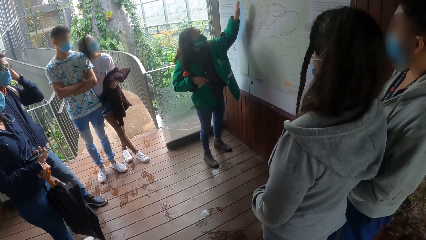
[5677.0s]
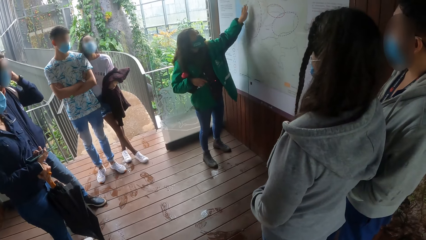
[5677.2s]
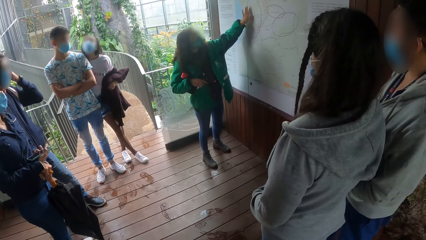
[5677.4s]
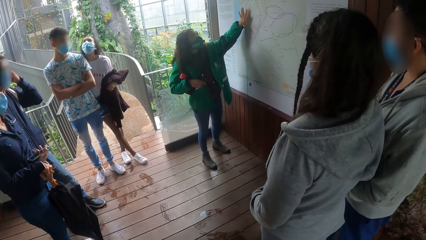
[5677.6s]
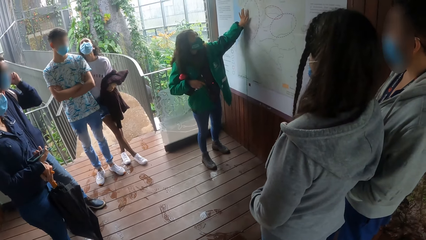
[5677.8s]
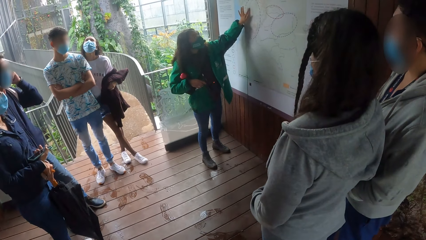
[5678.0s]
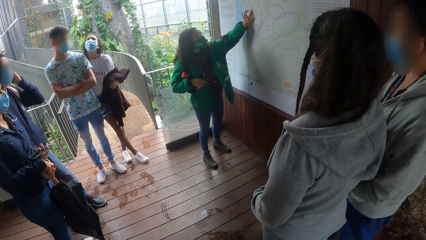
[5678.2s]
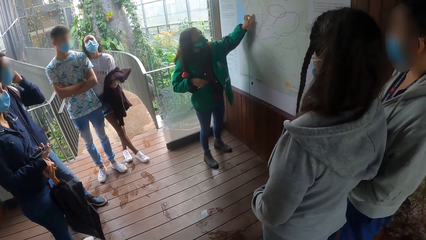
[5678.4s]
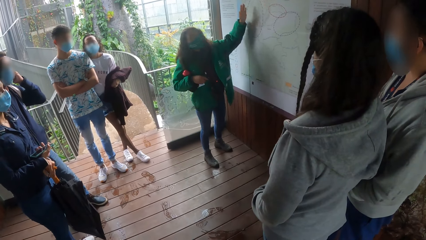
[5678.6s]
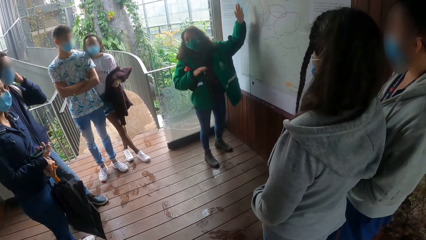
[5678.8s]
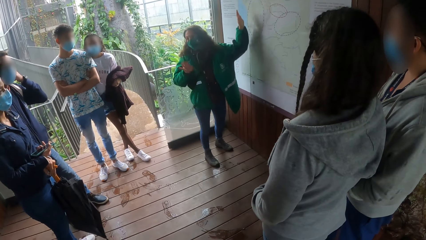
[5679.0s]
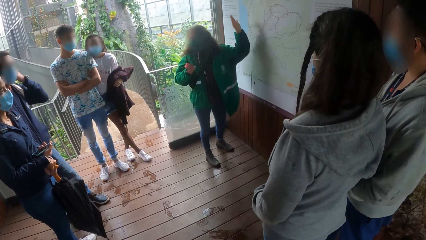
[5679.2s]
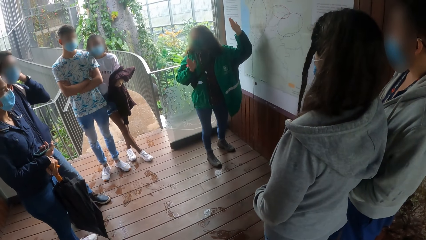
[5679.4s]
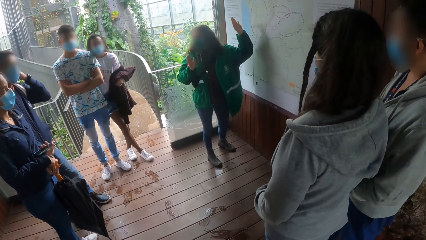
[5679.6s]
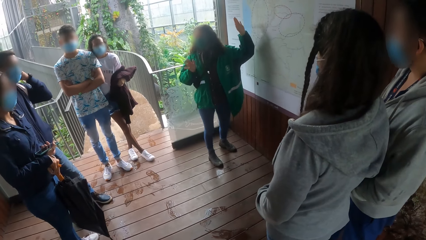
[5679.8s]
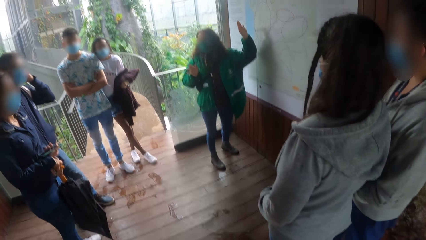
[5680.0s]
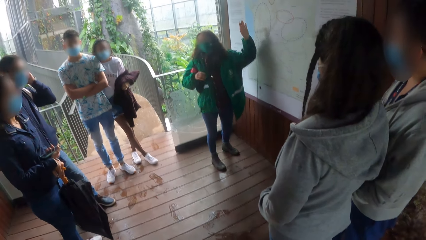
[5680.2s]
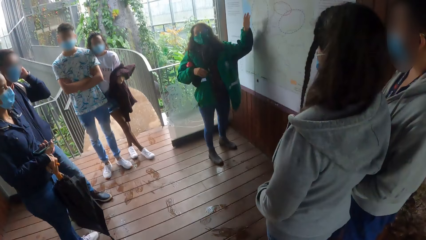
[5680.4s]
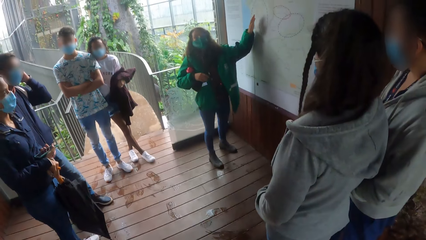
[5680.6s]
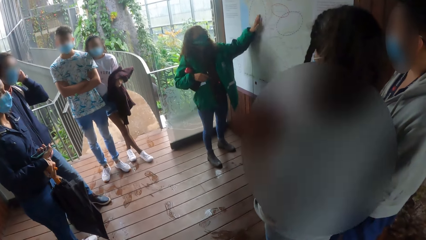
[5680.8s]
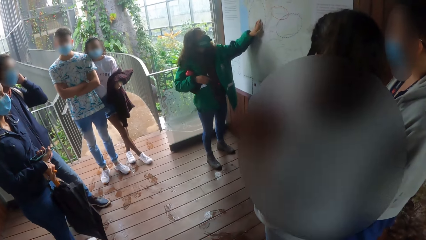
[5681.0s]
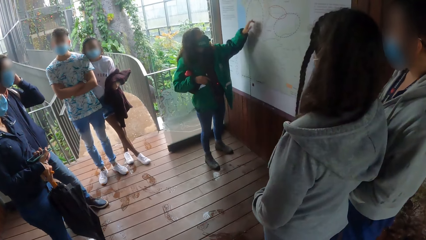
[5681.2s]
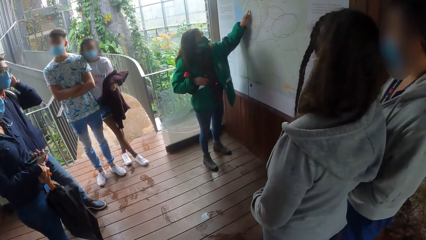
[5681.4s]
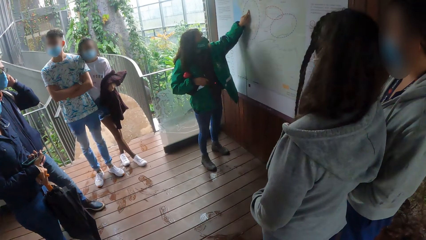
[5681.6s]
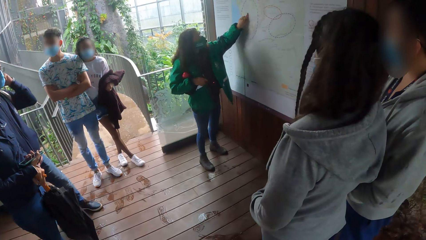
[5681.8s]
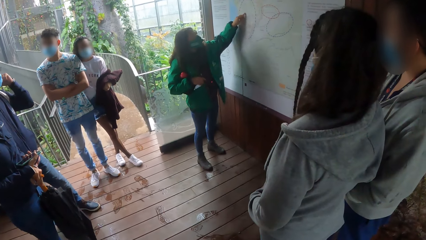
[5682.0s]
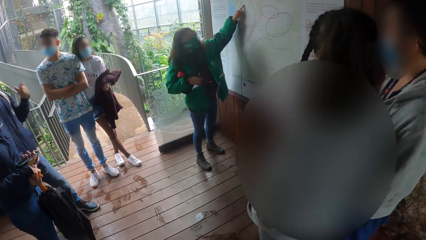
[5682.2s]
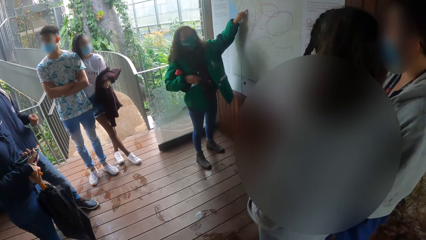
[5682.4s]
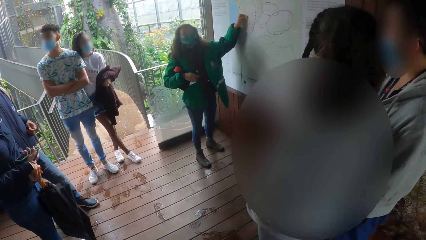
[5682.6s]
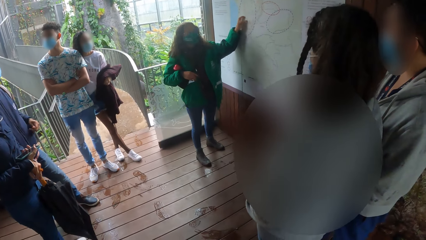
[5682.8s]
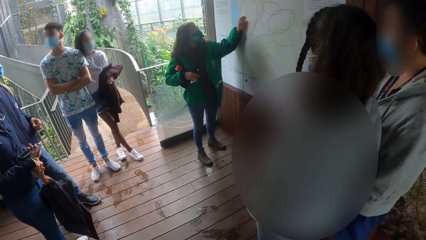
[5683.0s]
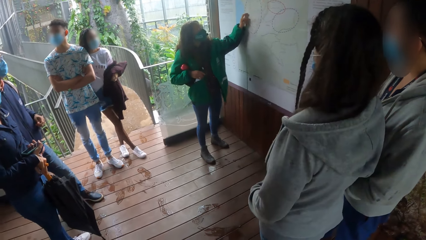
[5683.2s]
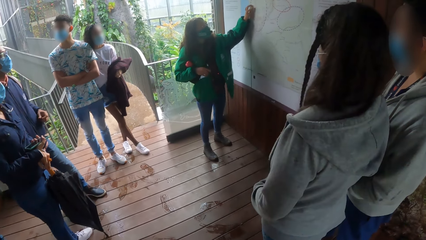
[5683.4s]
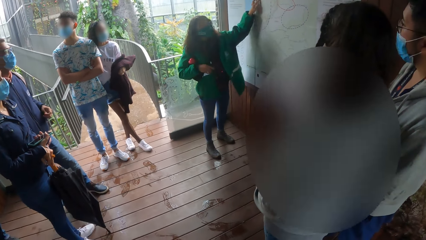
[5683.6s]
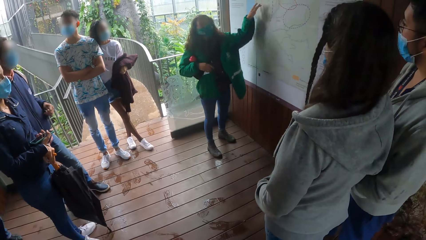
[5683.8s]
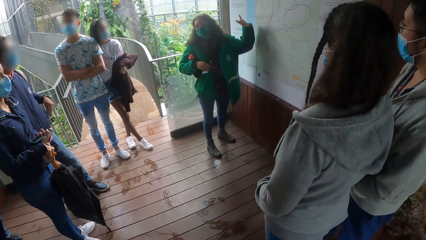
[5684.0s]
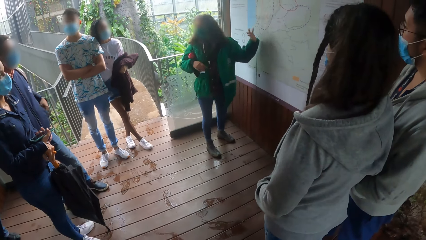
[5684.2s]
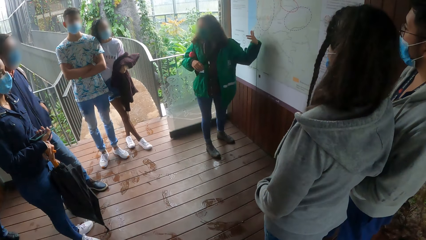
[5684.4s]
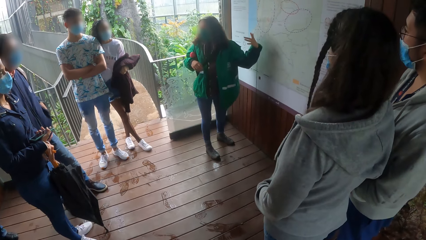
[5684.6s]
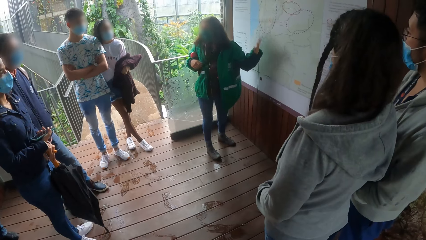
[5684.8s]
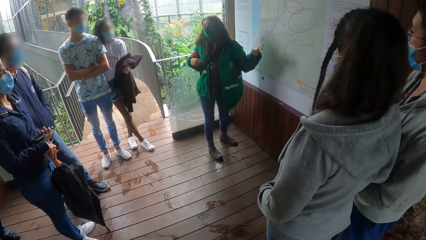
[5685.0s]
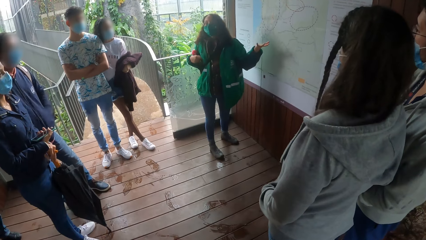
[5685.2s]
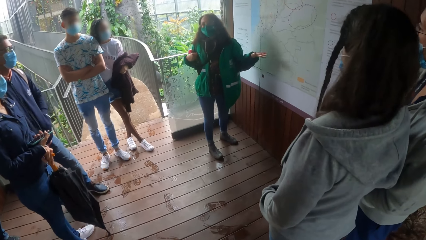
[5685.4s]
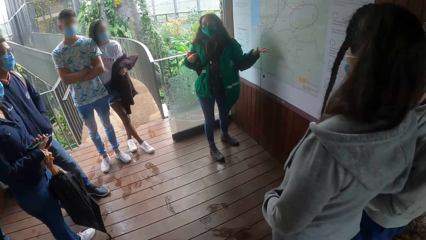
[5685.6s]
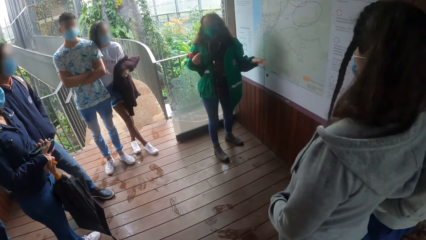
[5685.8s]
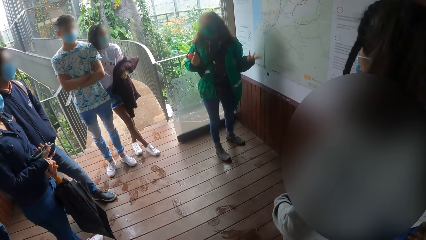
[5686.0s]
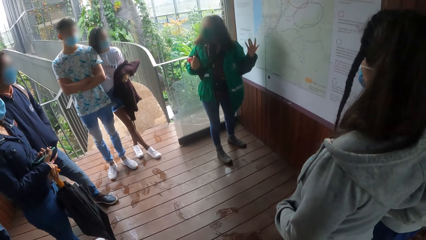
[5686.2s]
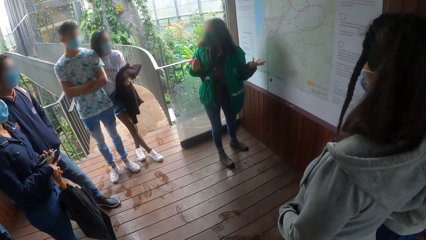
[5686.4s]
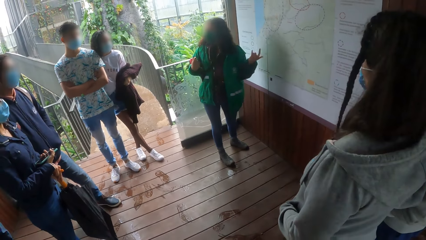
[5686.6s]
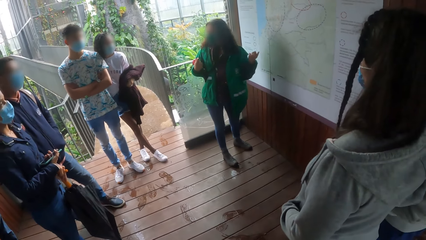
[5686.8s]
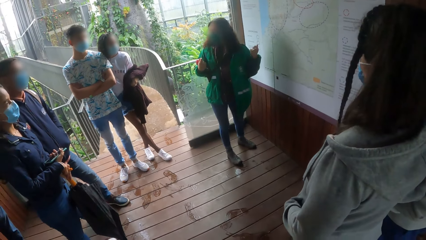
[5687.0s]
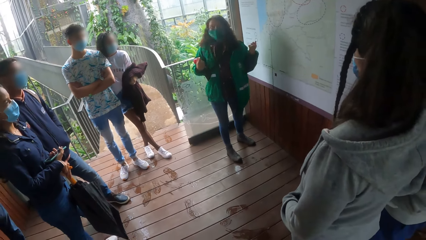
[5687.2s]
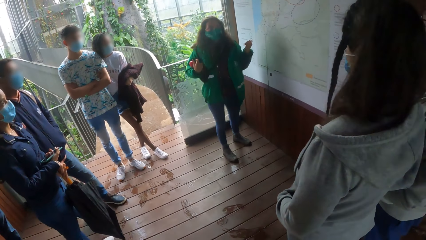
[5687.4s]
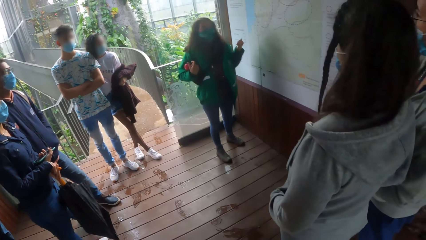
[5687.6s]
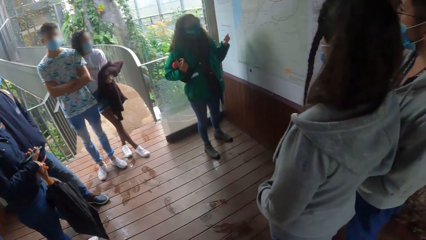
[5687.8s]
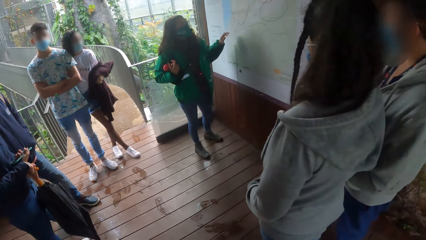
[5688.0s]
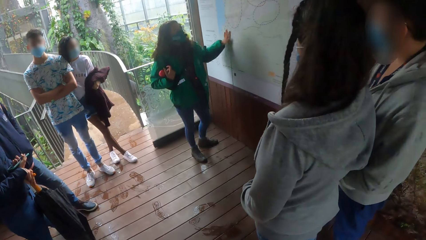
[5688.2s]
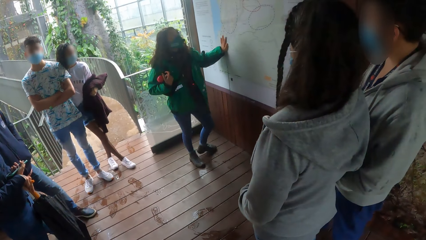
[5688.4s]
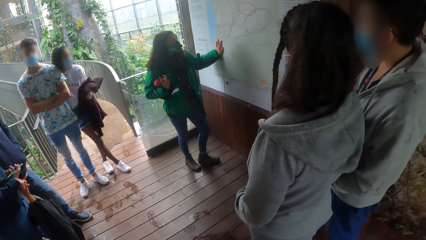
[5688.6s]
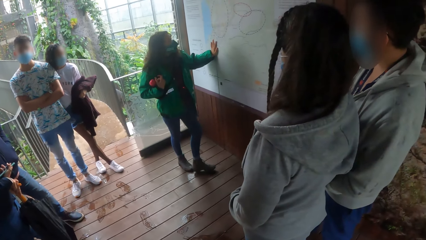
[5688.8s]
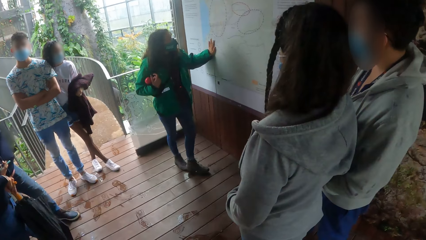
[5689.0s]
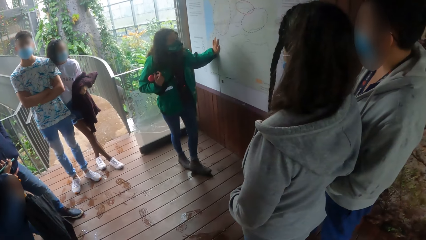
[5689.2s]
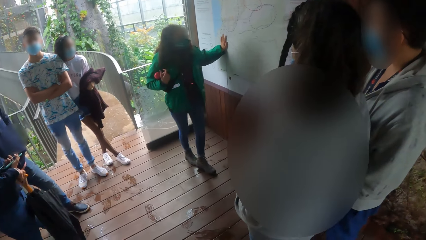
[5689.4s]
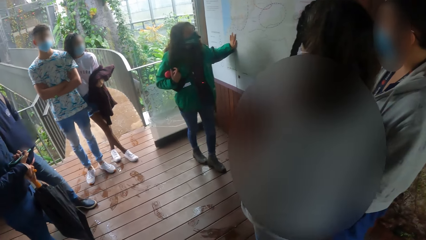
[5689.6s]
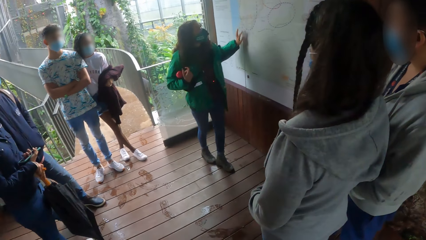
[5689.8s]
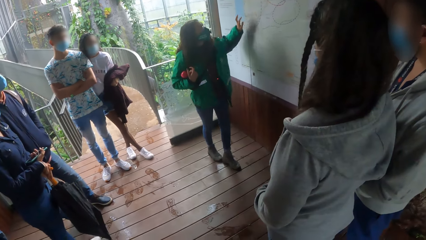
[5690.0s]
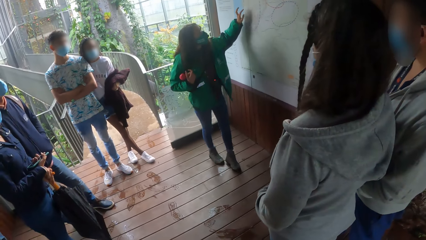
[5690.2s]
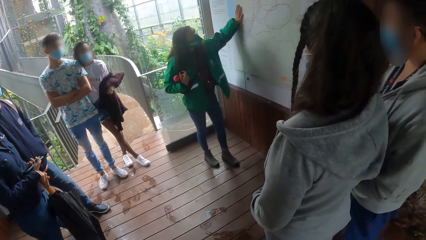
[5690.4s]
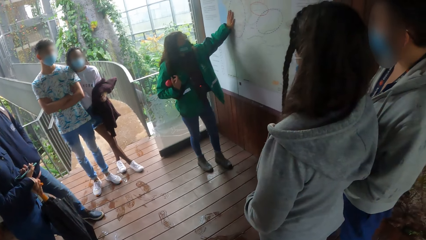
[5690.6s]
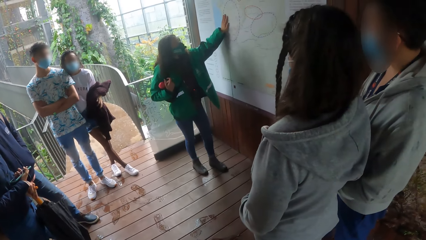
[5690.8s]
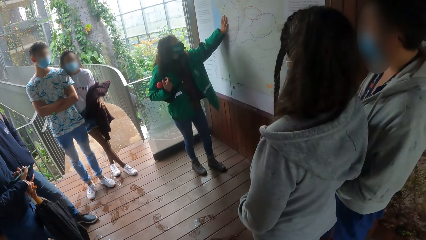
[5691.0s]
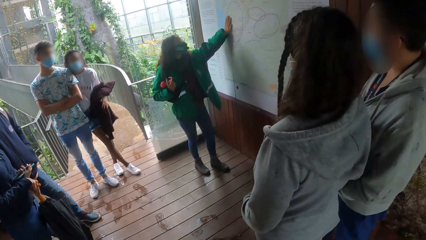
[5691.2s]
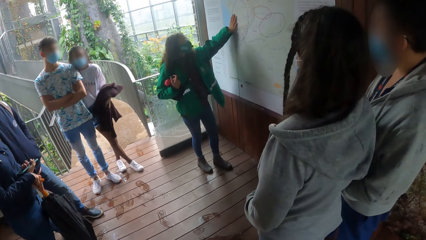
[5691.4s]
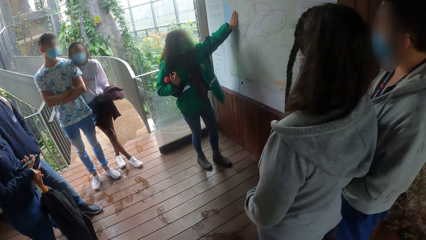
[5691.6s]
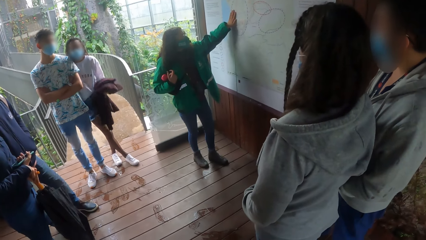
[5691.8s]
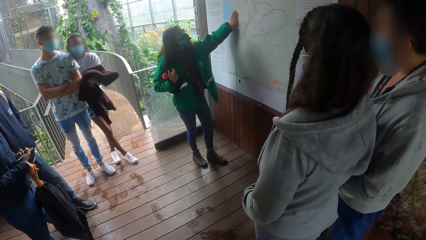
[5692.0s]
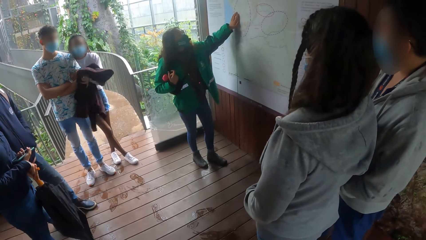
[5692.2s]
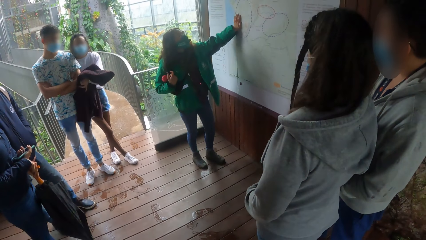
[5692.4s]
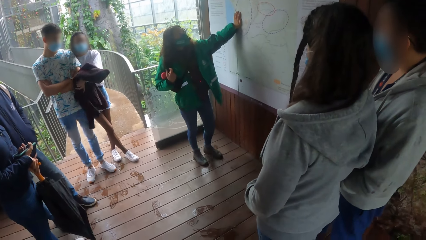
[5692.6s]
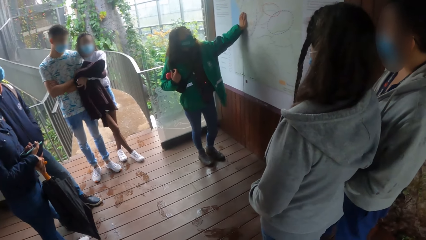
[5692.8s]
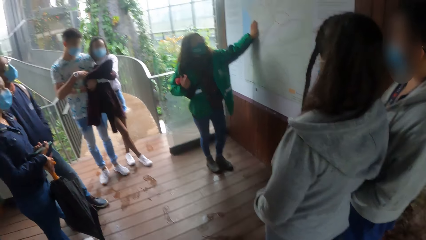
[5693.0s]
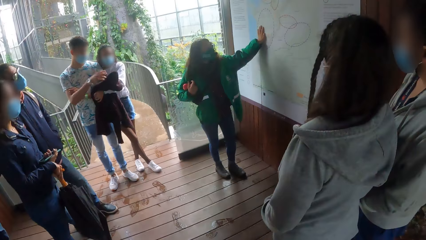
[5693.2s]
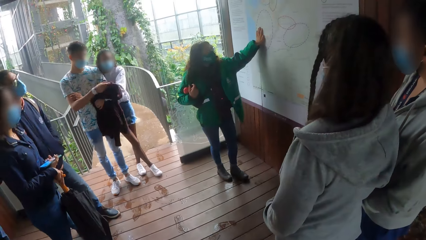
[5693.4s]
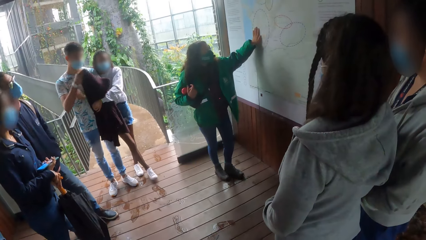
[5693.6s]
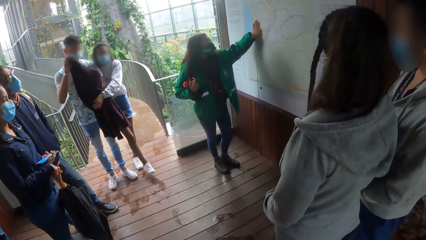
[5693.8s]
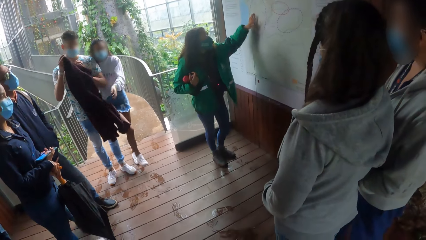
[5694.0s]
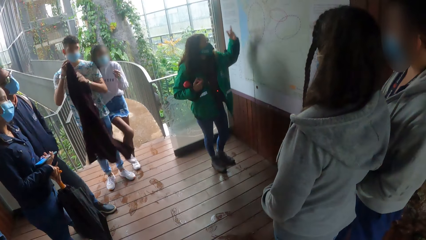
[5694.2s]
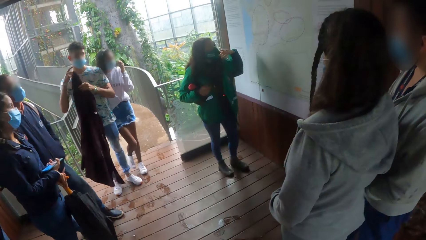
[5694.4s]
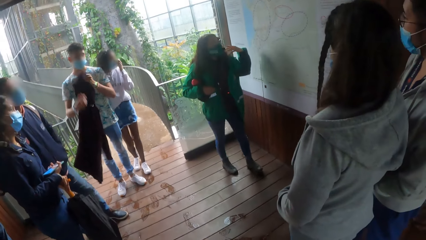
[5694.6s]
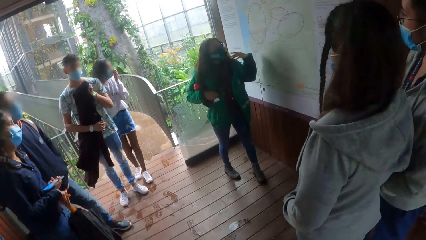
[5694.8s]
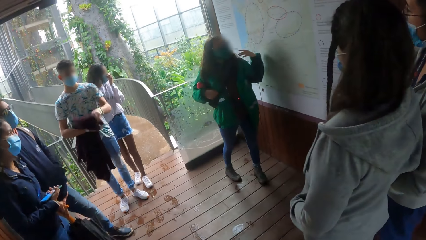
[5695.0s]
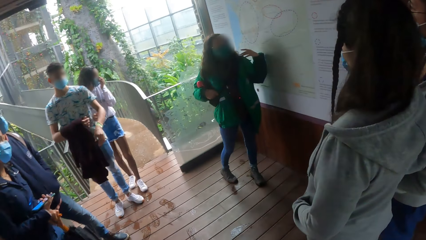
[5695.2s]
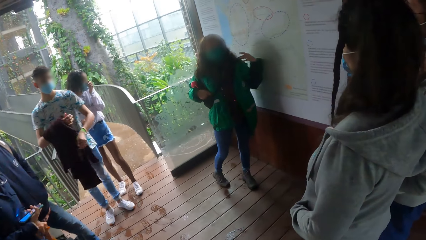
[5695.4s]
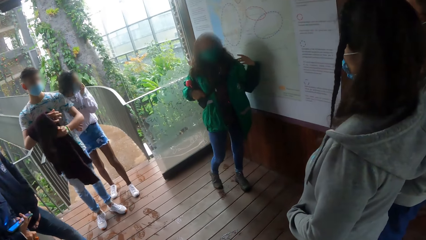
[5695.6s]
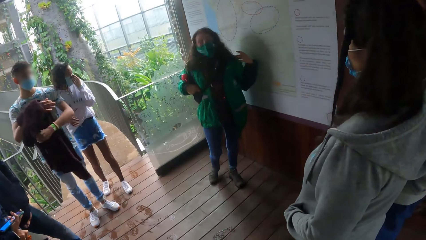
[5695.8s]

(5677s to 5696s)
The man rubs the fingers of his left hand against each other. The man puts his left hand into a pocket of his sweater. Another man picks up a cloth from the left hand of a woman with his right hand. The woman adjusts her nose mask with her left hand. The other man places the cloth on his left hand with his right hand.
